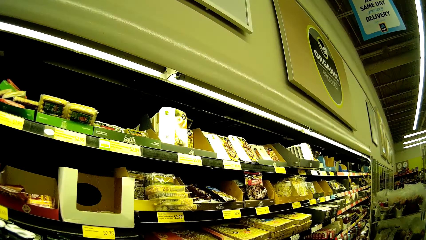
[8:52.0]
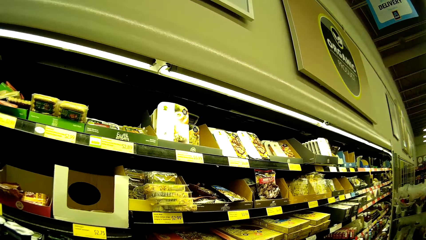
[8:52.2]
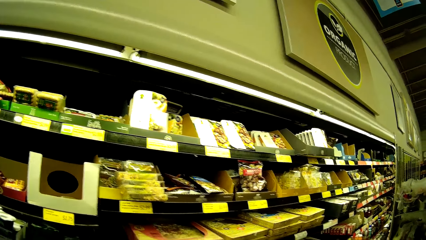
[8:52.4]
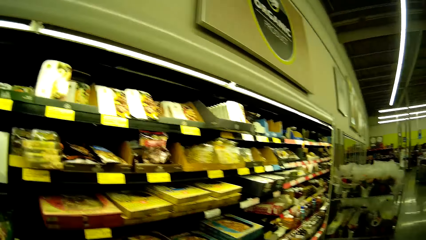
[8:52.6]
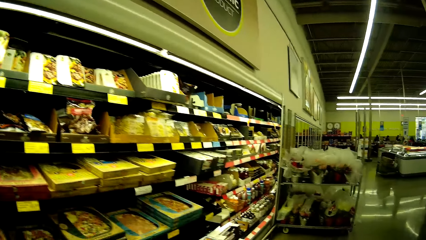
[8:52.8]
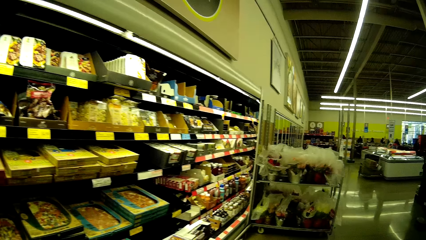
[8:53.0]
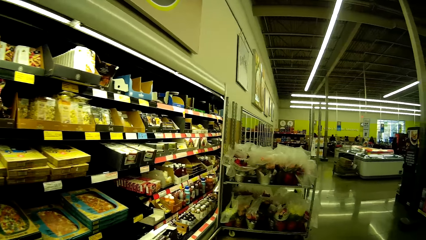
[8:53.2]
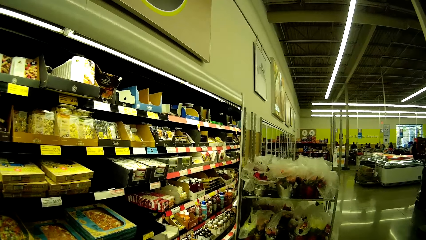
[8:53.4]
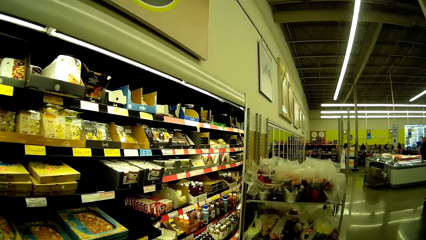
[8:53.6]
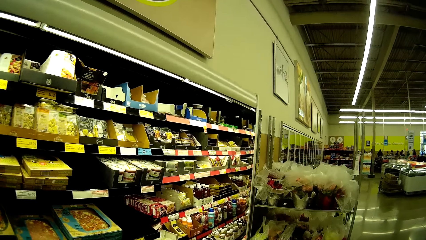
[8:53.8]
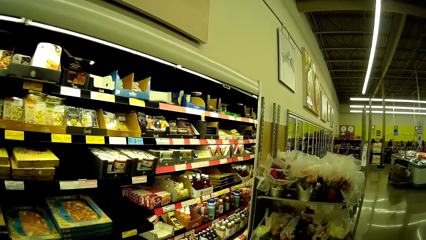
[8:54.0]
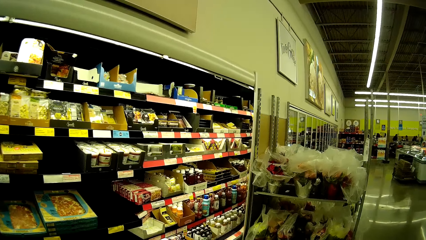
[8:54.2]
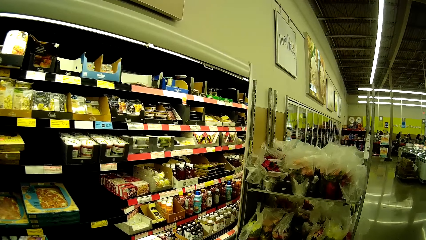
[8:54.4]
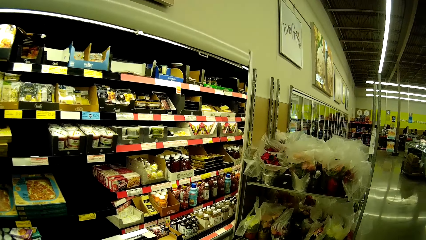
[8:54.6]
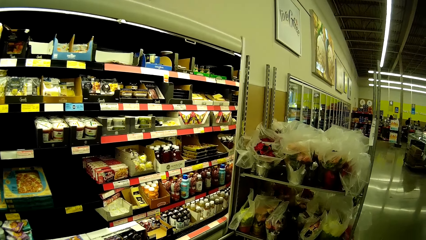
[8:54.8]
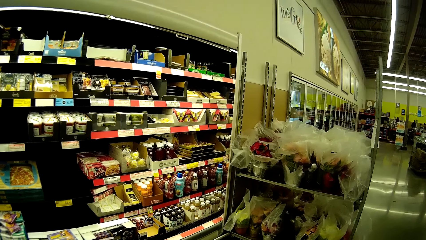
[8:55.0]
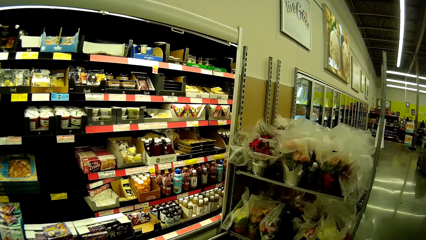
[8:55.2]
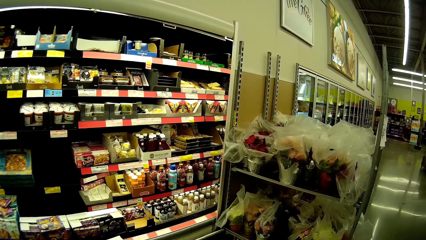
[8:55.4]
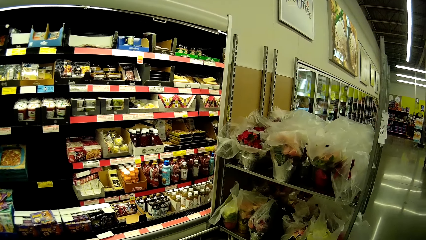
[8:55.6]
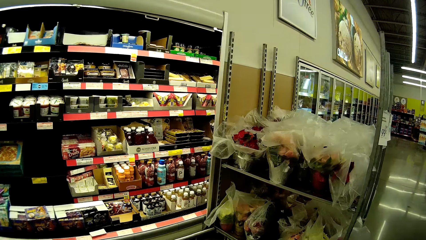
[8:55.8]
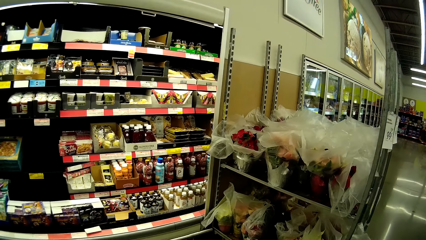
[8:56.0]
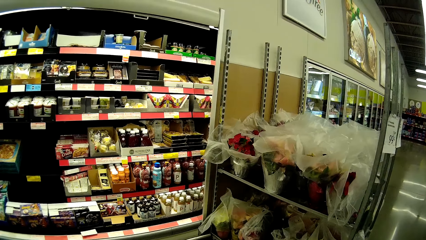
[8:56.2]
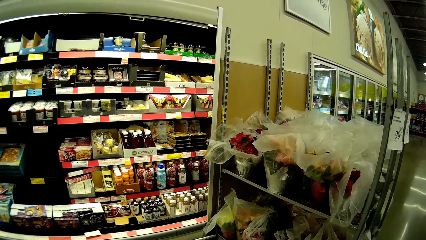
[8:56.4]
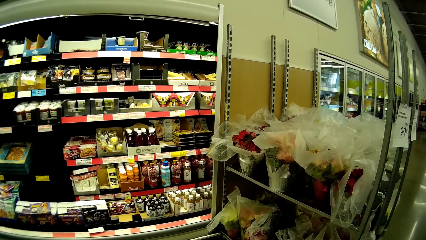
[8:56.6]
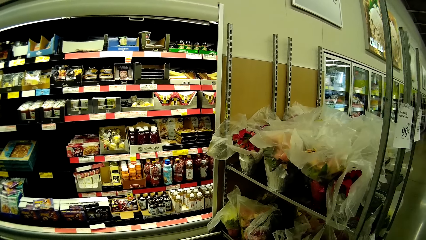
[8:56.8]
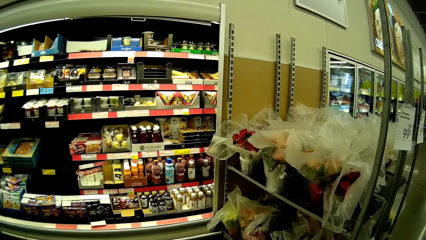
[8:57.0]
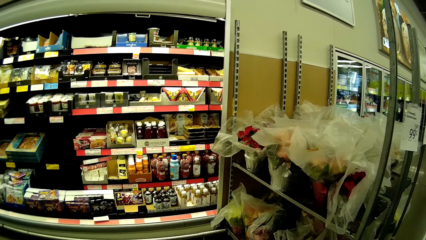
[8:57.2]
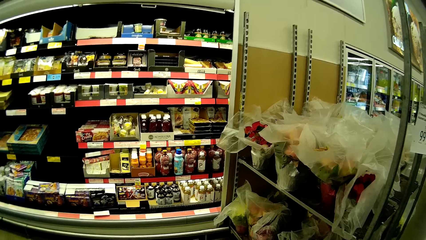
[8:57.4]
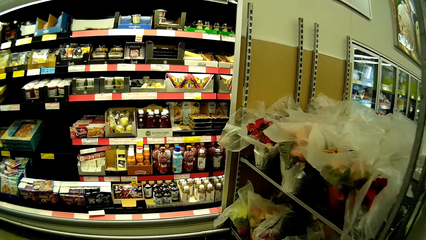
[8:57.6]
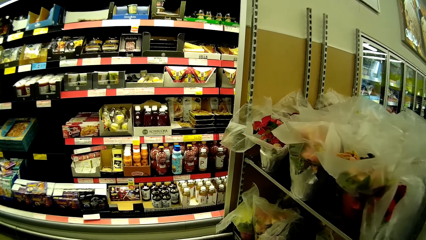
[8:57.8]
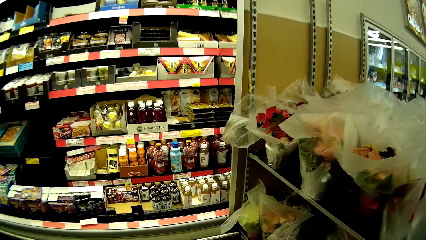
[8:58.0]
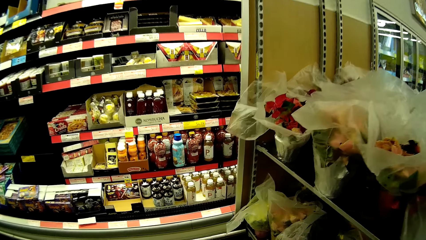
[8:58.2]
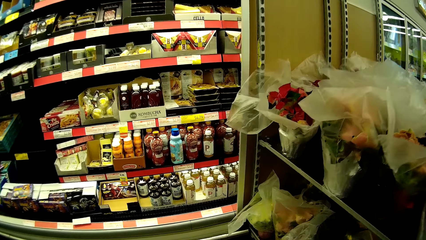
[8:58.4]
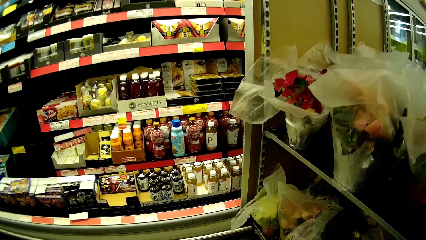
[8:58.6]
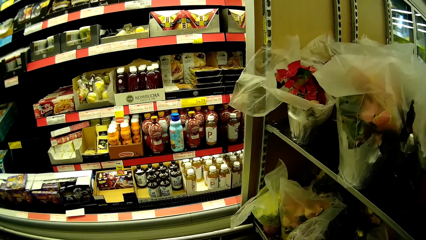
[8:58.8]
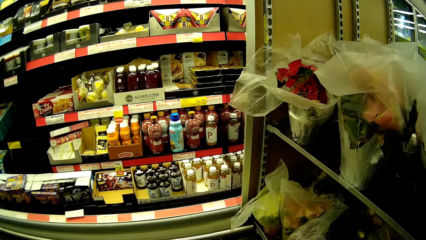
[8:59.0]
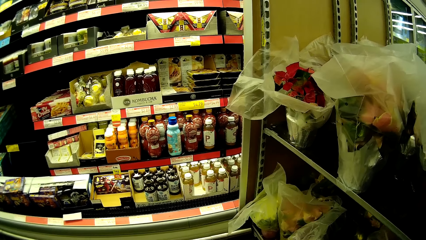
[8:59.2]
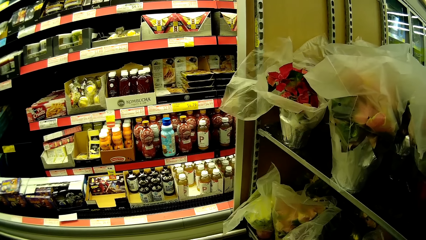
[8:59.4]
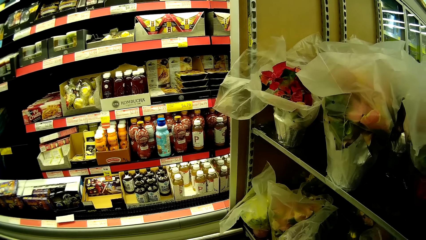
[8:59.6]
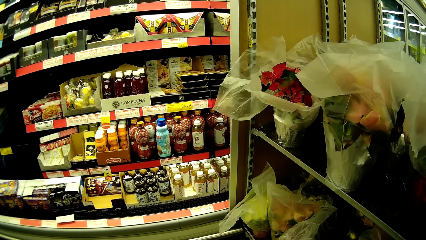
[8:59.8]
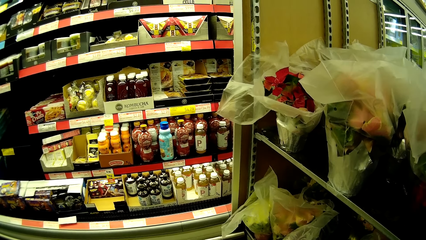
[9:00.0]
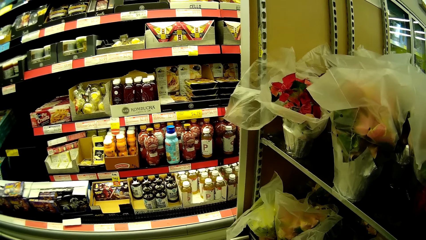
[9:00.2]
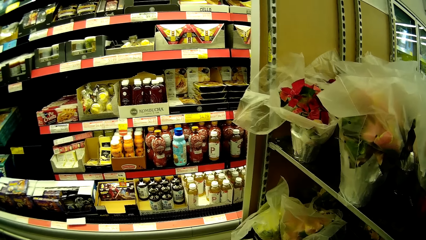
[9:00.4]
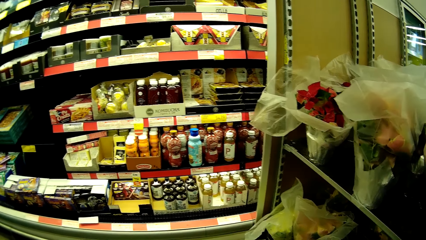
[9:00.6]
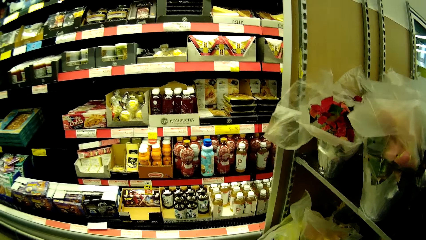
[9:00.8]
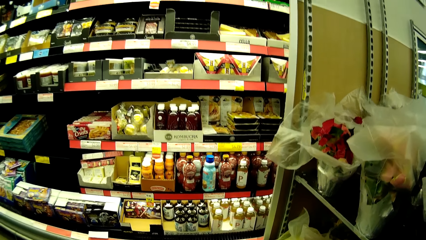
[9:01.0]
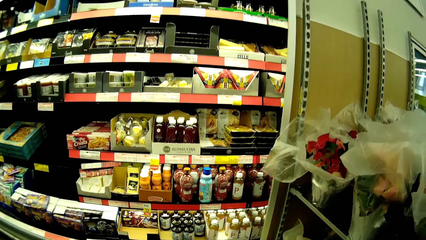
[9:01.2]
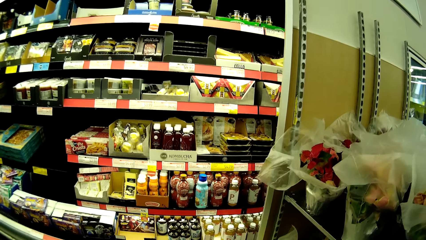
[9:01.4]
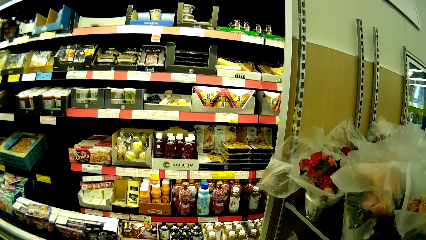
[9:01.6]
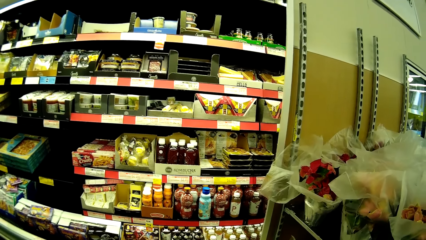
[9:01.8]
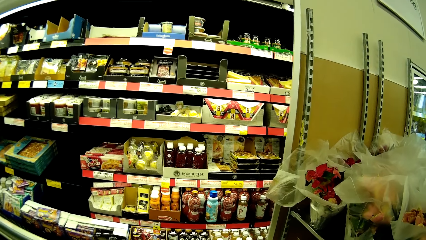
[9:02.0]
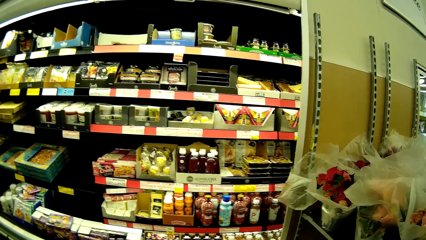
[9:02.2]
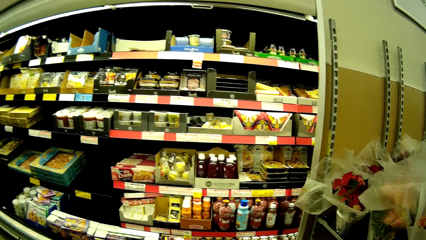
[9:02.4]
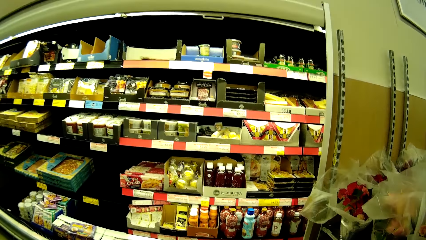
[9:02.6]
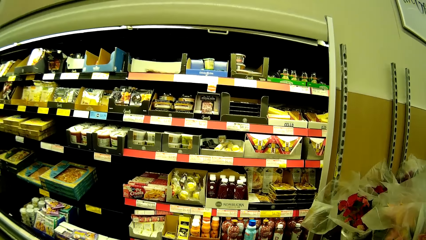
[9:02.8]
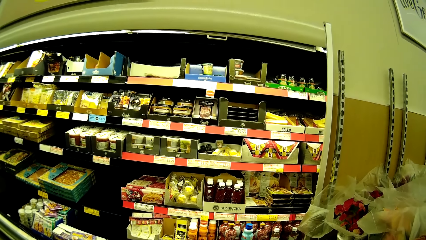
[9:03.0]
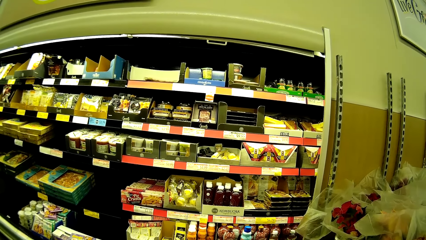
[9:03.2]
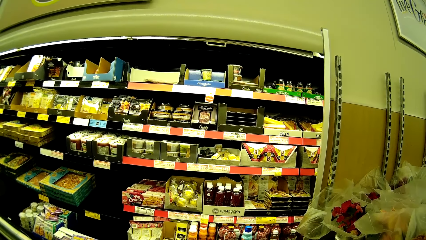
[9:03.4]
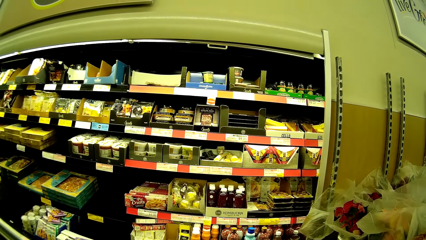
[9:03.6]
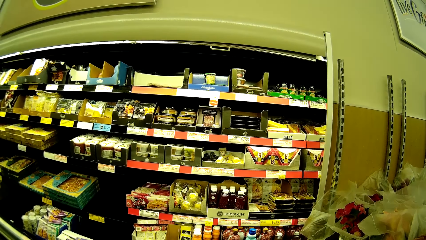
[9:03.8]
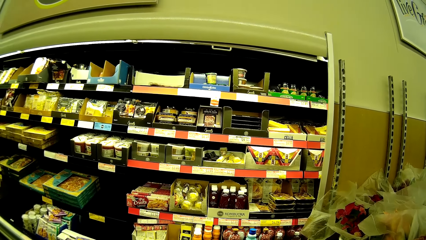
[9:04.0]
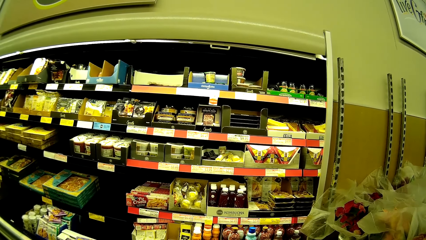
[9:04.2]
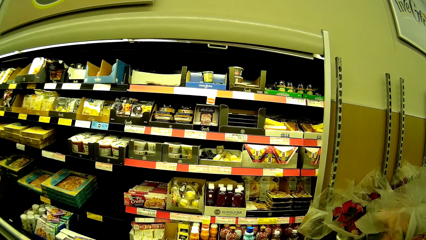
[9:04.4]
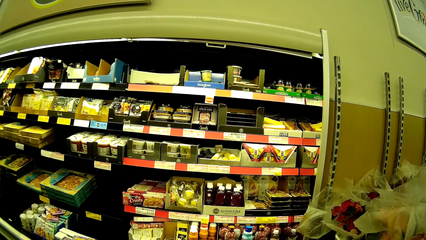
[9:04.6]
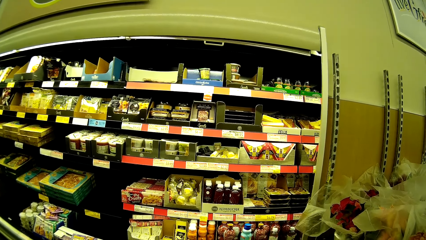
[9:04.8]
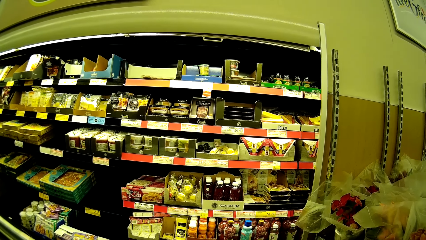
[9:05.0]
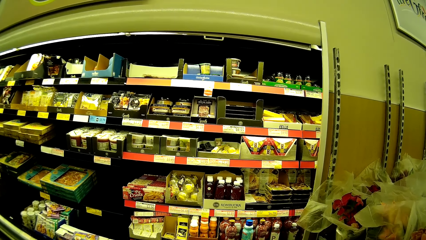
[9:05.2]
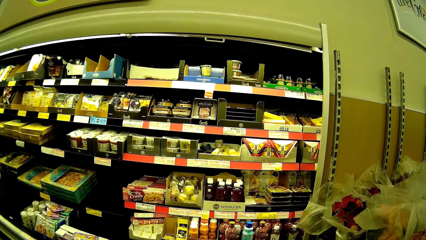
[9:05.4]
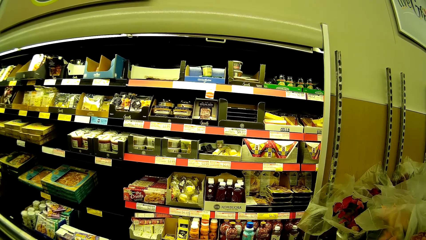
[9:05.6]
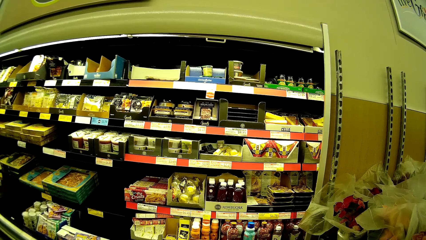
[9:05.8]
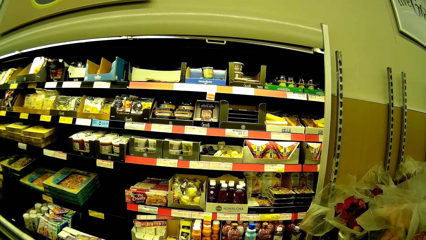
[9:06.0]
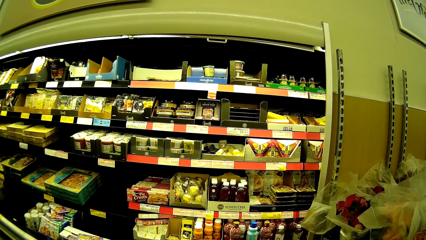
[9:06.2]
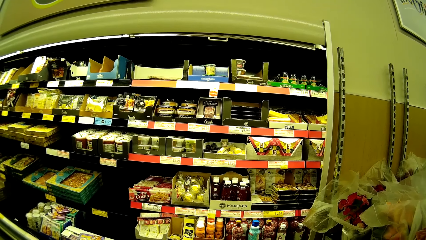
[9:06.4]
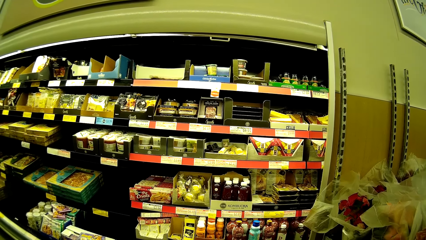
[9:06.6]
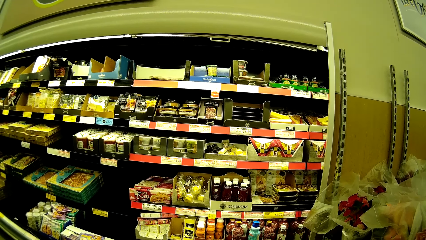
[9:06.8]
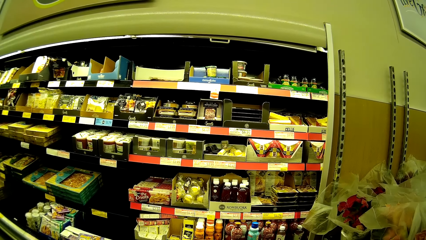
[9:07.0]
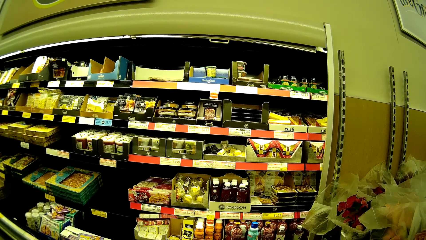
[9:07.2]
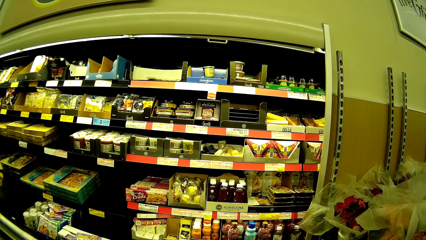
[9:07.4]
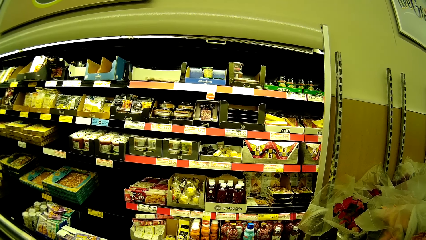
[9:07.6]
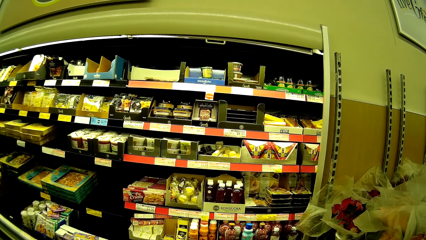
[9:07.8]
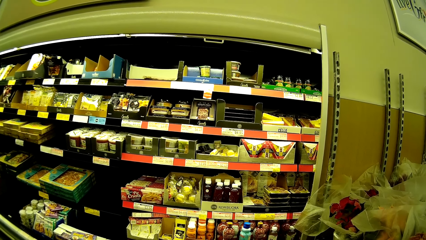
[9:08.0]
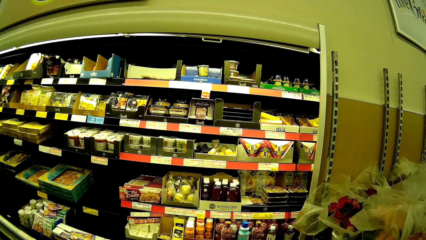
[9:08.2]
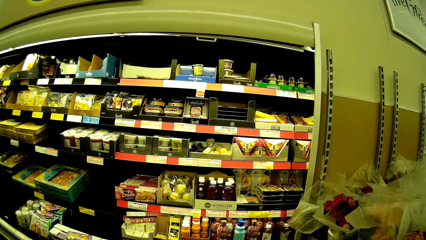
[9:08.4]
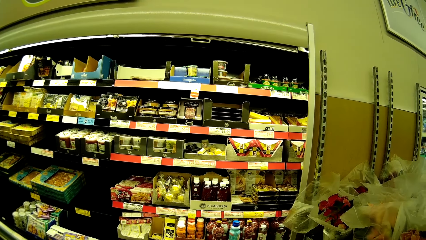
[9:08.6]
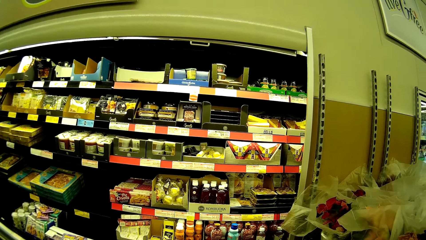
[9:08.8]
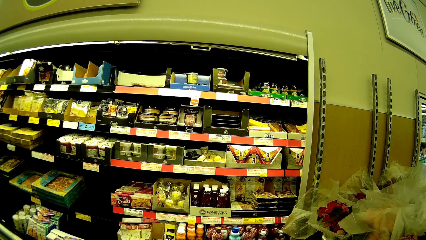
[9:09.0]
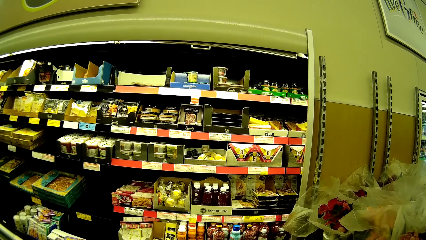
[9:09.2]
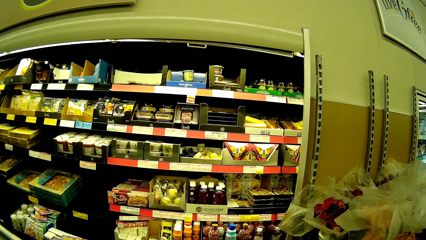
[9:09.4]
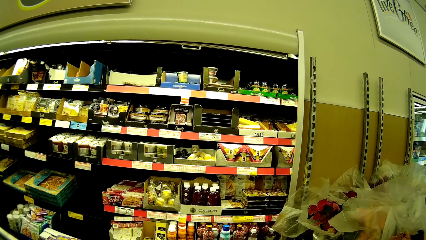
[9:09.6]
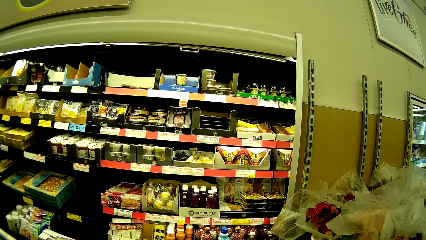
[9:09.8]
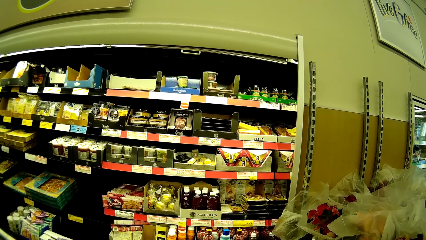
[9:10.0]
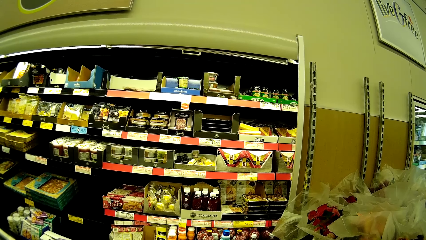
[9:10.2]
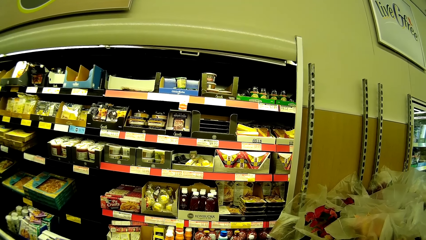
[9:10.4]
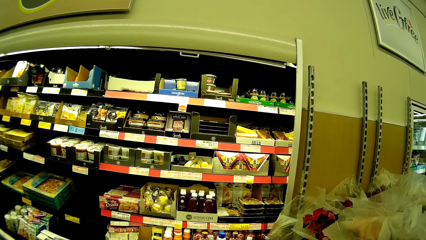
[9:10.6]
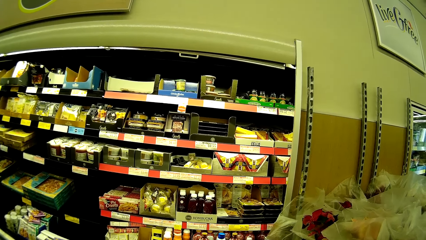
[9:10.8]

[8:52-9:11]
The camera wearer walks in the supermarket. They stare at the items on the shelves. They look around repeatedly.
